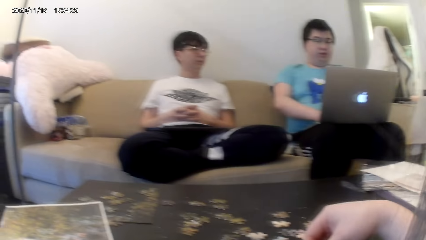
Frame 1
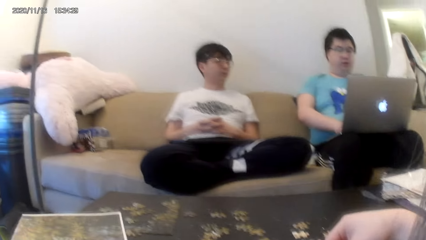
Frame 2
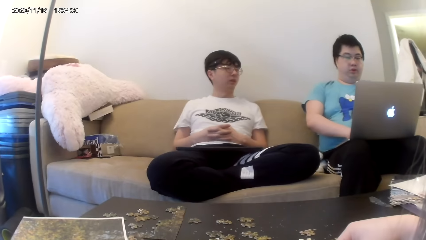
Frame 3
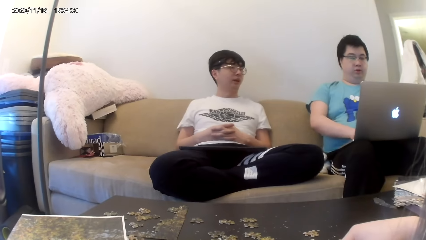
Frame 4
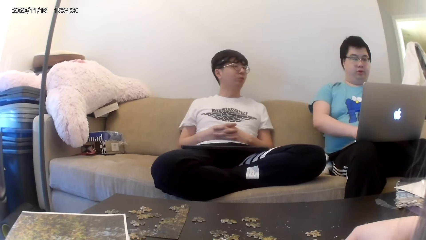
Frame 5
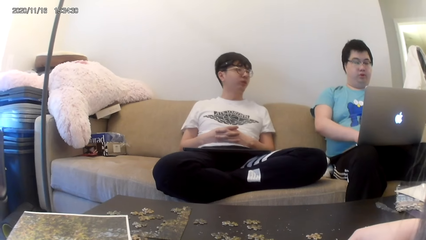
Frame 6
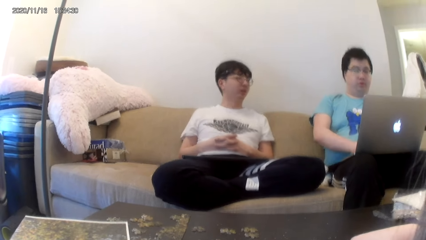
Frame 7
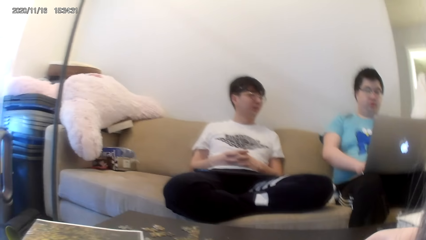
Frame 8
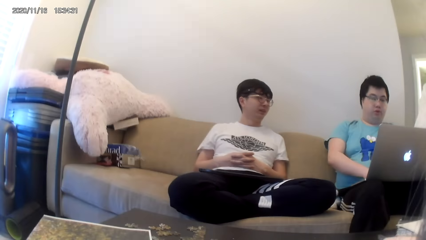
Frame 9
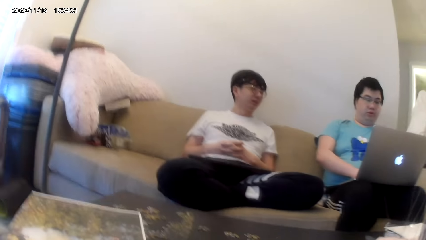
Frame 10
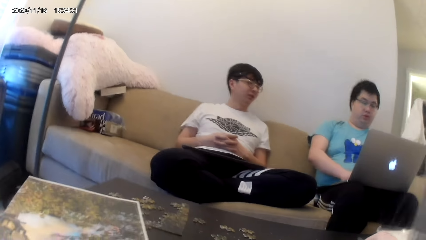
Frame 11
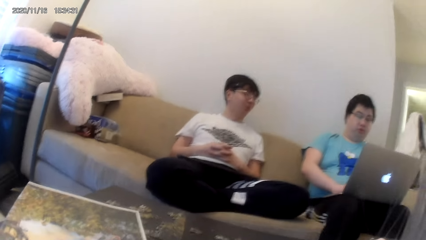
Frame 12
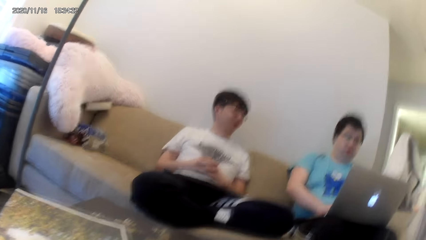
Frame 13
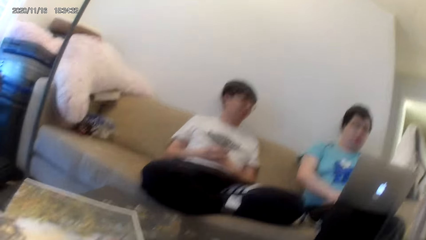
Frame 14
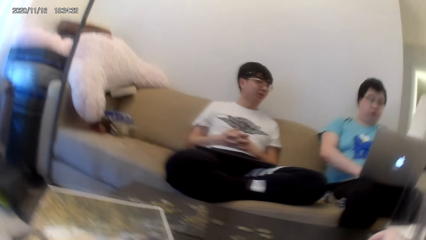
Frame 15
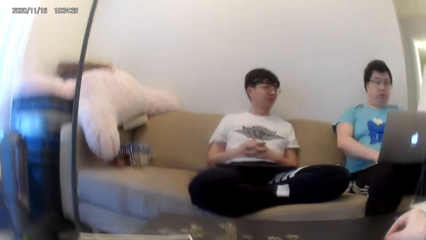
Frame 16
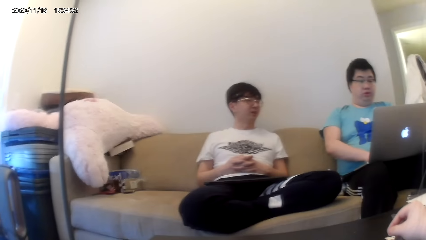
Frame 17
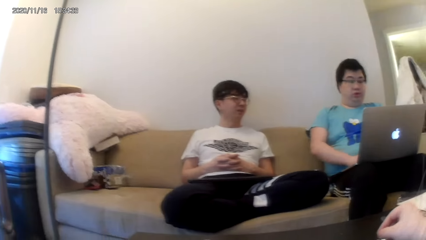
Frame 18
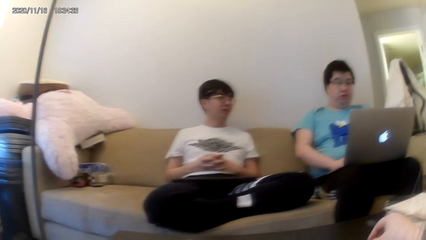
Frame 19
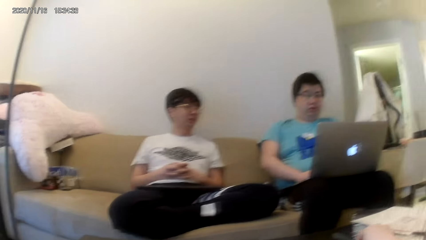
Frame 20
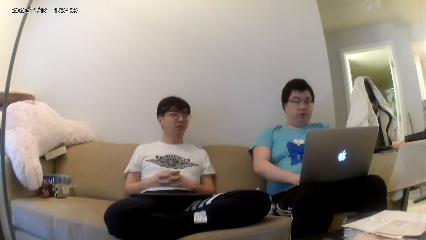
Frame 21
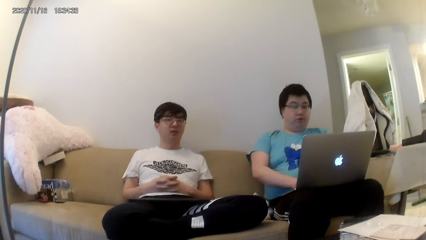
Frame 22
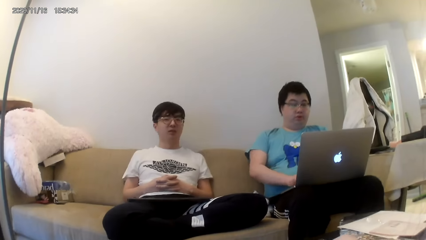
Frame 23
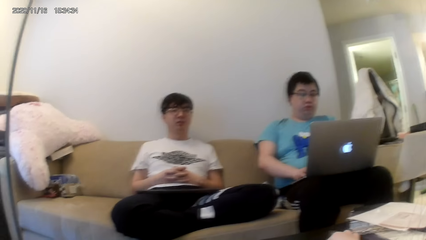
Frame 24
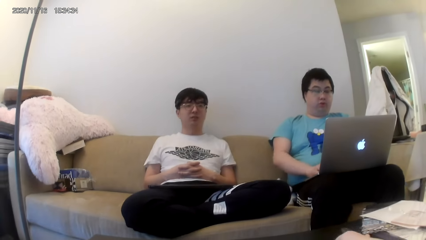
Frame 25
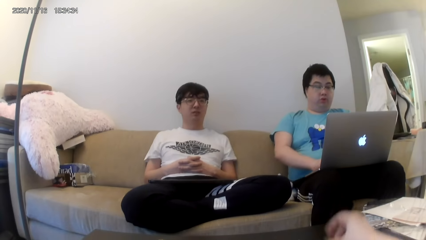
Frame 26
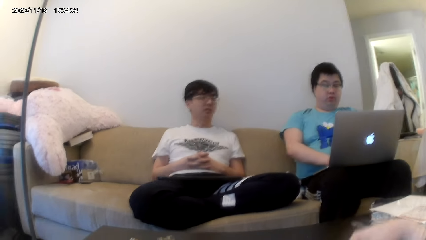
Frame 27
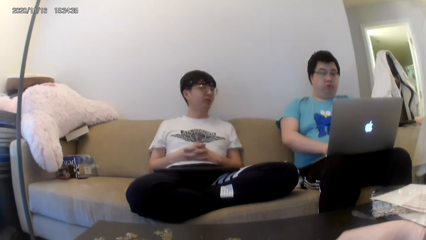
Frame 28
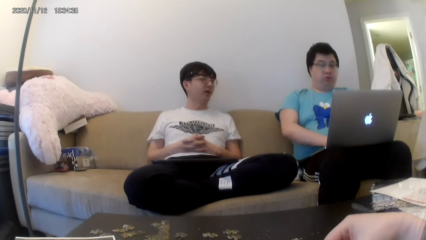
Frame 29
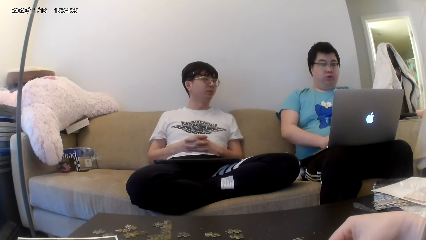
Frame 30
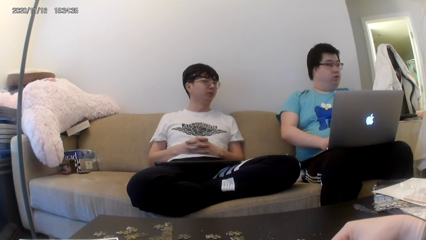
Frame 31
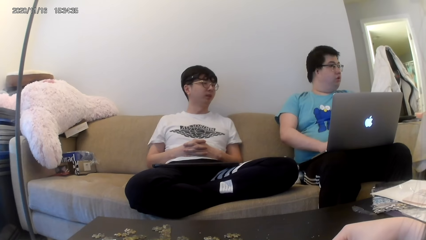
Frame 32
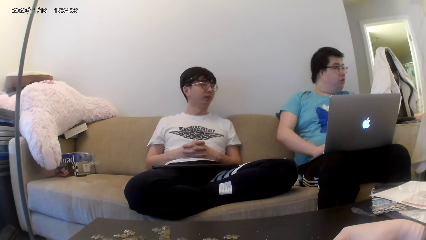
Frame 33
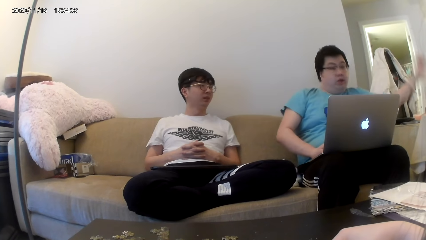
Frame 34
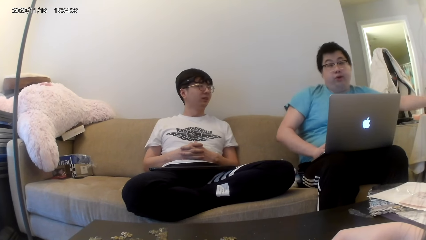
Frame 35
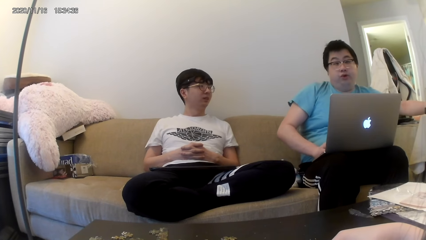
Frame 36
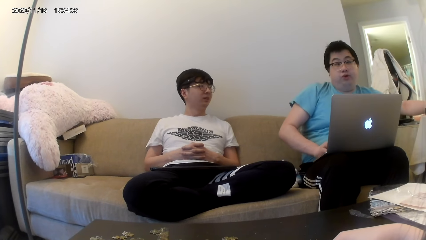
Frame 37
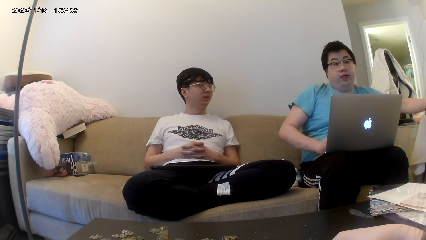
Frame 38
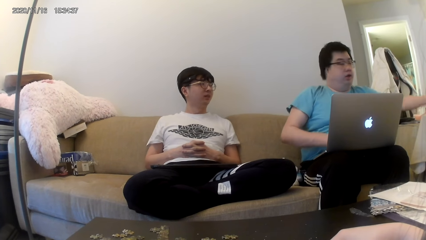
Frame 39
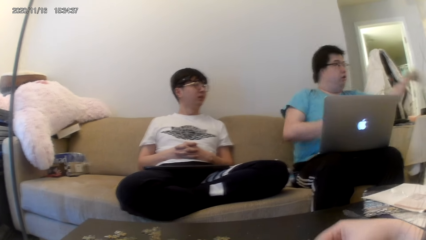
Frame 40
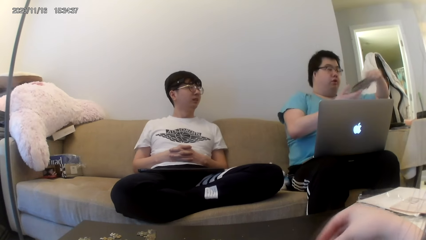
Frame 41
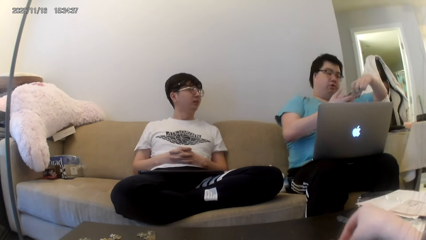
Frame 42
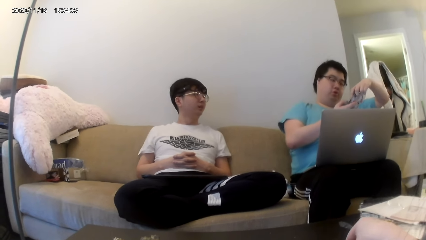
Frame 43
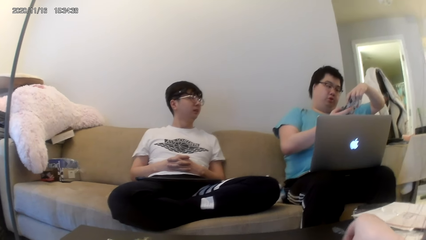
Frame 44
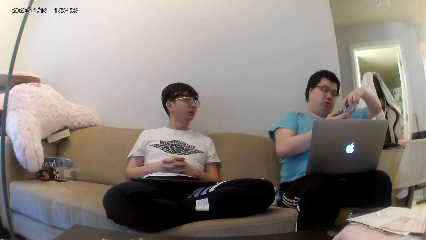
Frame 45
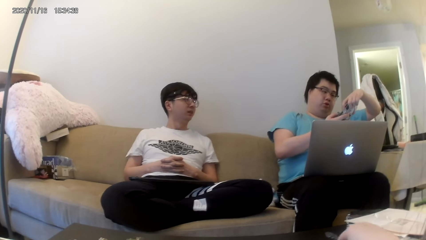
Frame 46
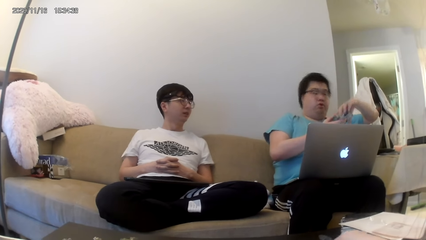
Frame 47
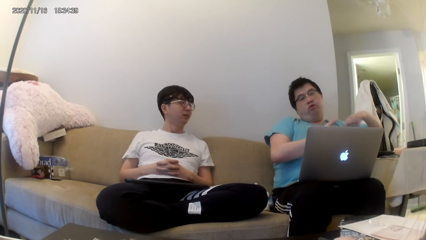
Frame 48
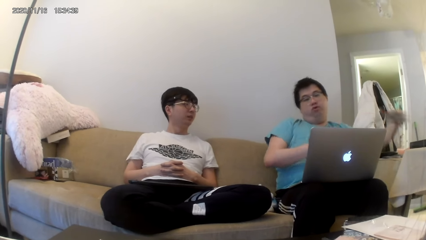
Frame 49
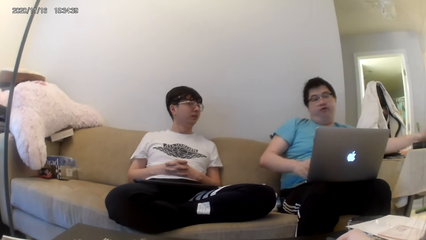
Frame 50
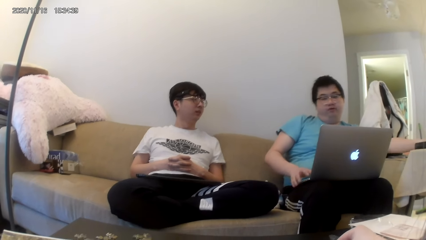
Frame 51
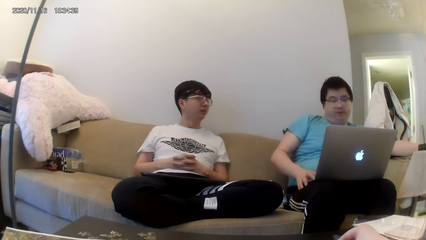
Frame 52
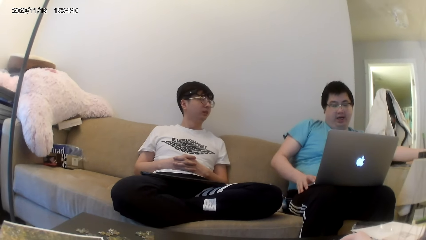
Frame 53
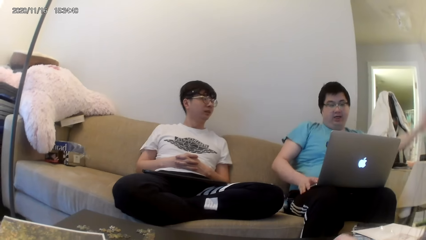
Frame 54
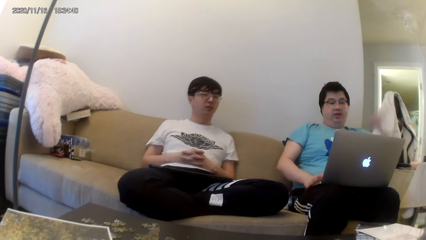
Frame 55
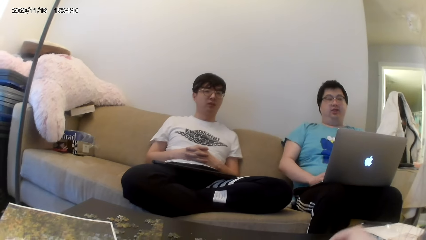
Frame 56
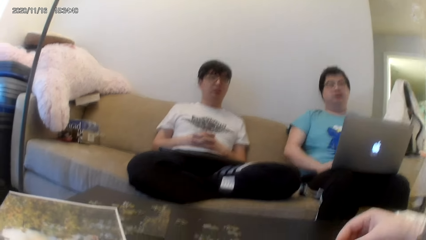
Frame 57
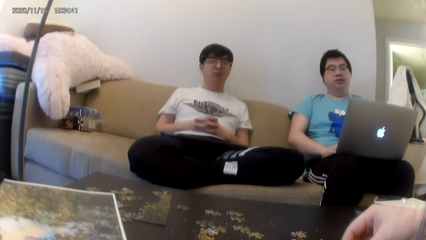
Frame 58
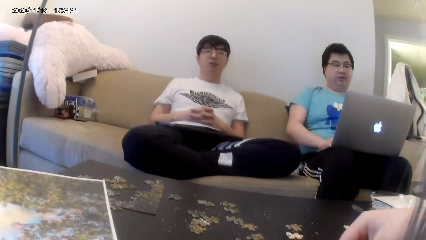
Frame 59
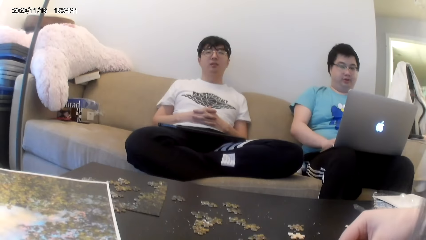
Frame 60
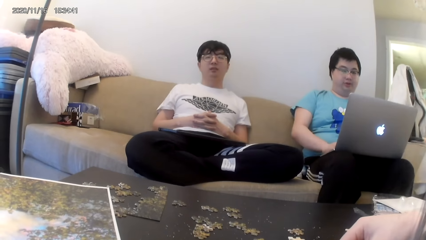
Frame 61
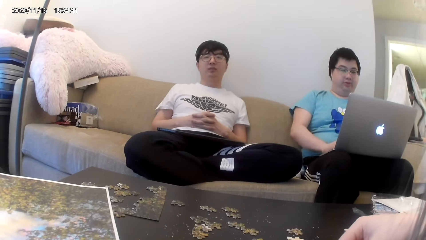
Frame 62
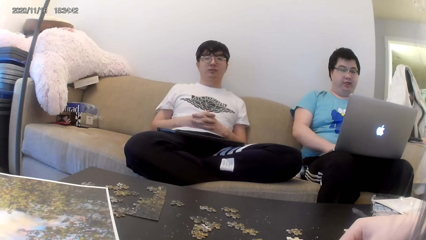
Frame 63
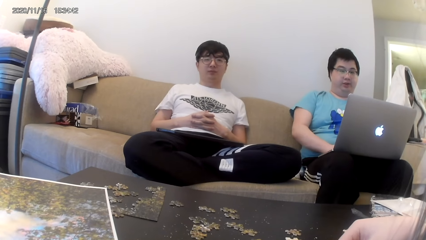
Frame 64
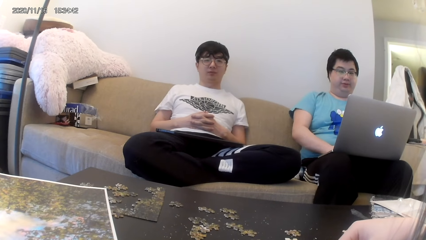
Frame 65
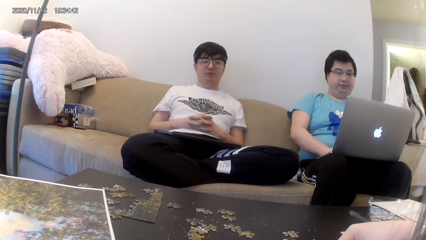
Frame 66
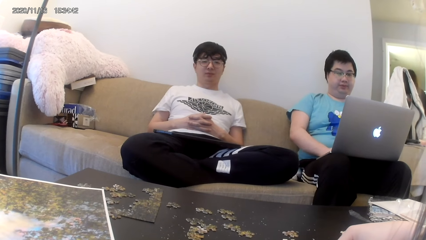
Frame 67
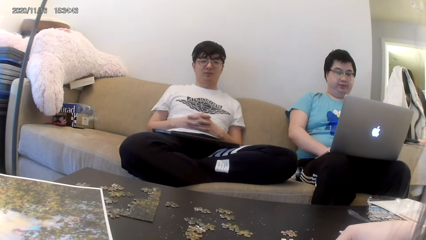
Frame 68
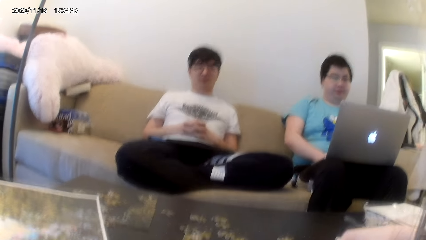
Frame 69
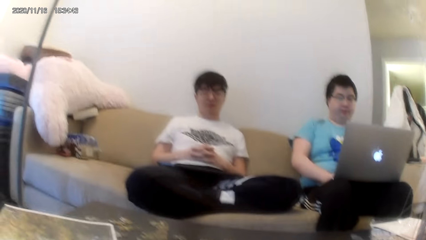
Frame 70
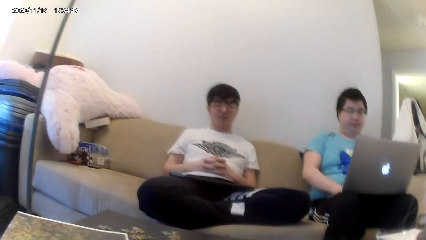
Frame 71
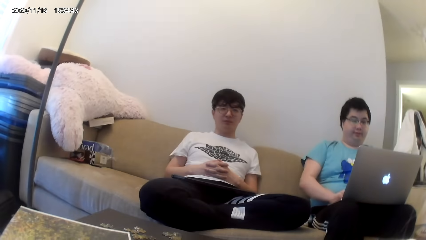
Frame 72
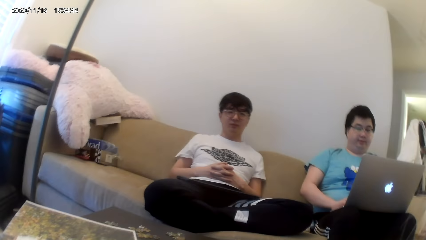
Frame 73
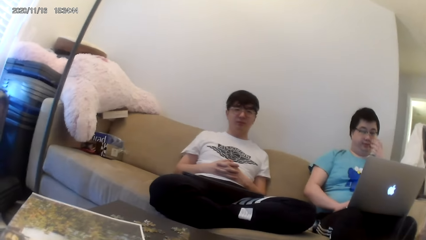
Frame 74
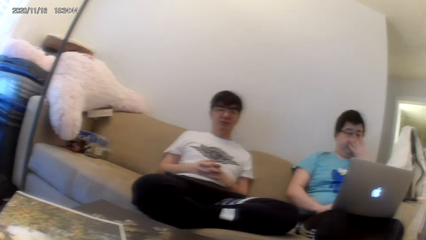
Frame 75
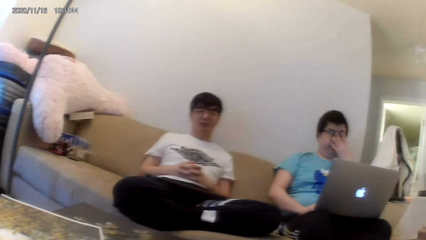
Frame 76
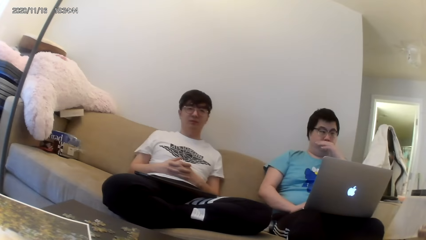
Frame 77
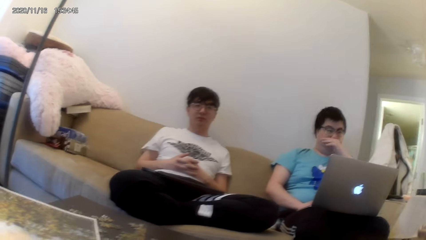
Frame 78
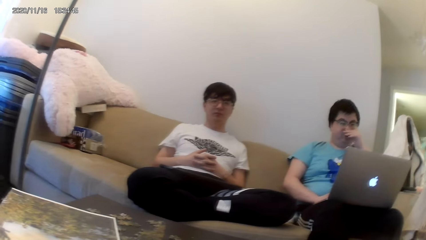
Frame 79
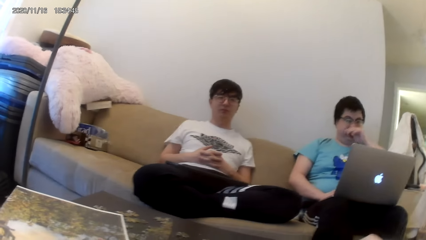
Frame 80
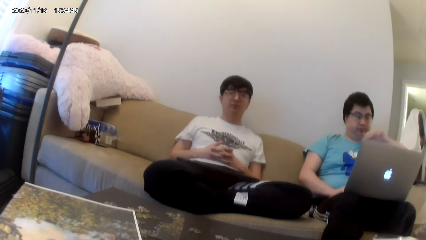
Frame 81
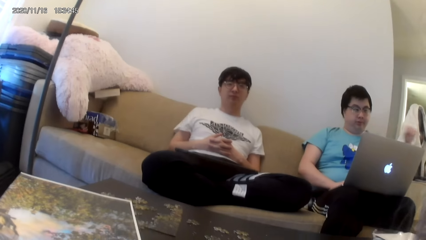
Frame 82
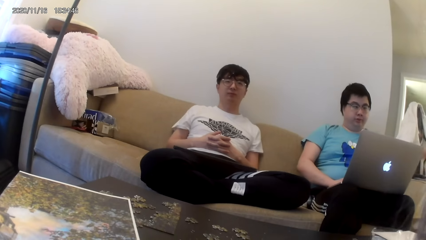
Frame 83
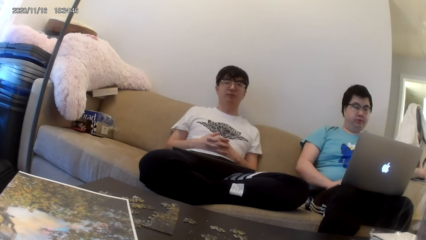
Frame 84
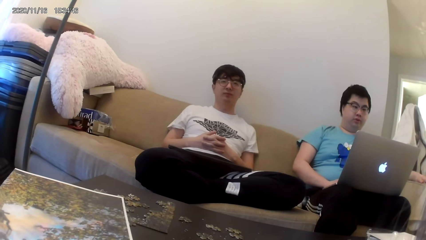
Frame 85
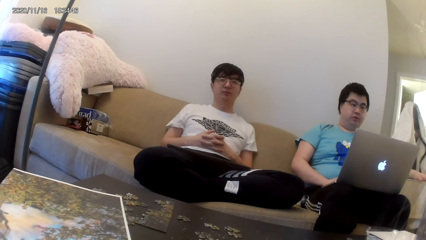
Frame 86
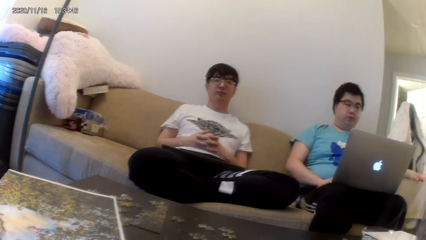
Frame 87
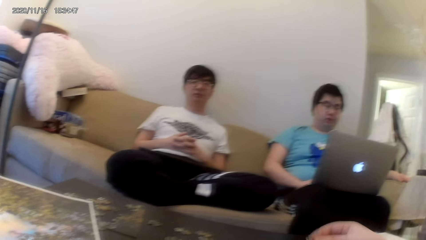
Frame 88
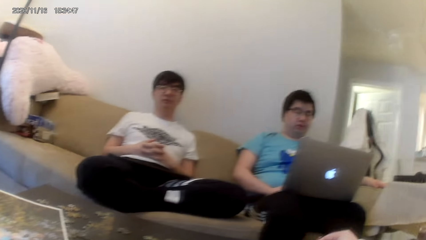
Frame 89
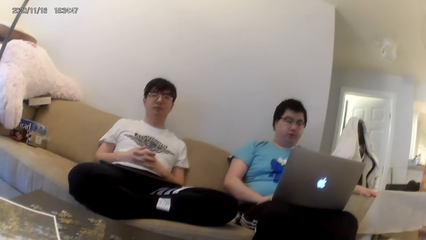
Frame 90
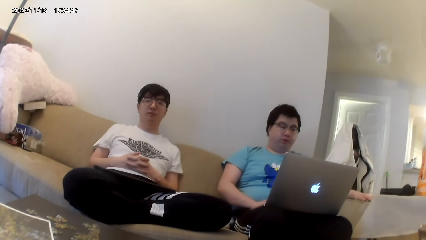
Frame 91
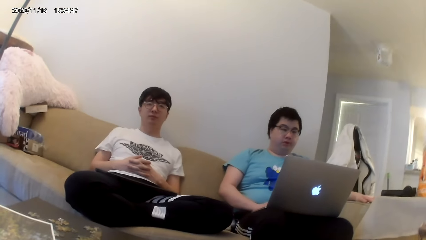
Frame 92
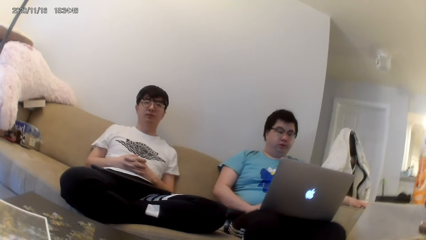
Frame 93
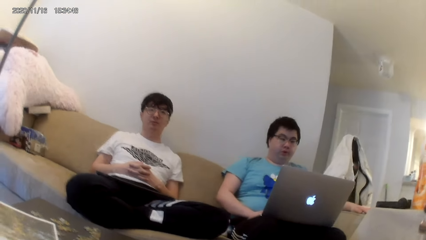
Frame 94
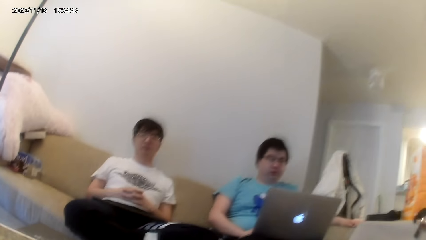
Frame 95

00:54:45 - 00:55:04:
The camera wearer converses with a man and another man. They look around. The first man converses with the other man. The other man converses. A third man types on the laptop. The camera wearer converses with the first man and the other man. The first man converses with the other man. The other man converses with the first man and the camera wearer. The camera wearer converses with the first man and the other man. The third man reaches for the phone and puts the phone away. The other man converses with the first man and the camera wearer. The third man types on the laptop and rubs his nose.
